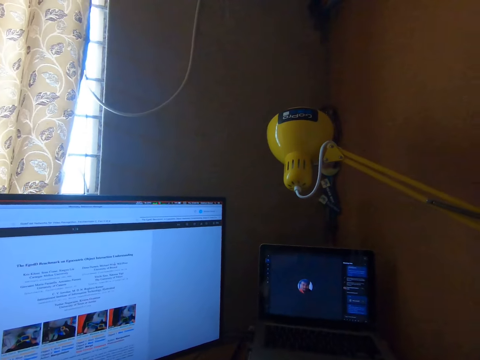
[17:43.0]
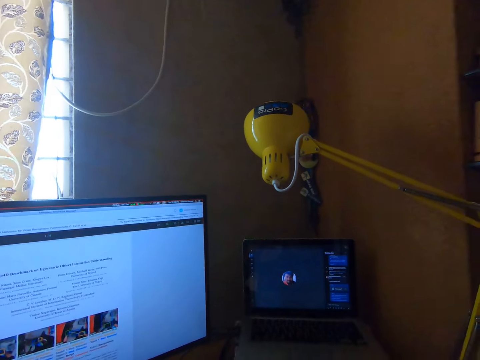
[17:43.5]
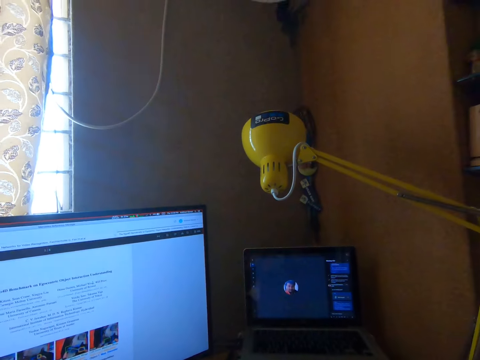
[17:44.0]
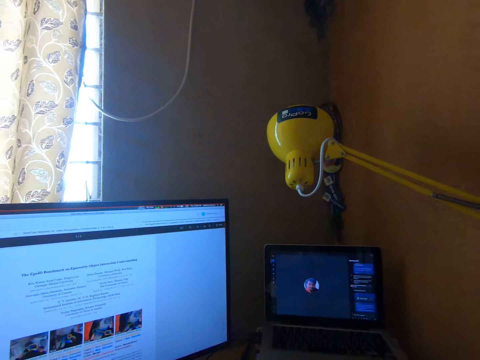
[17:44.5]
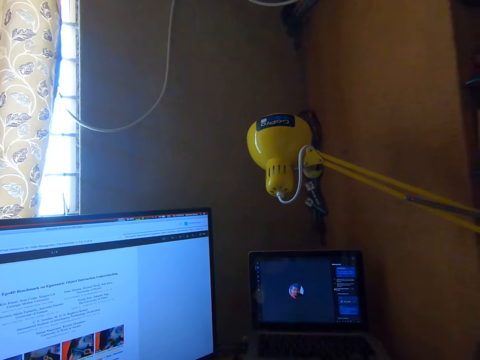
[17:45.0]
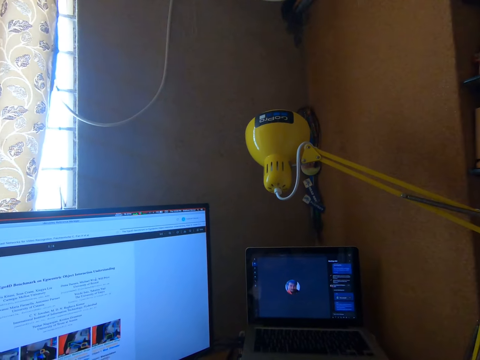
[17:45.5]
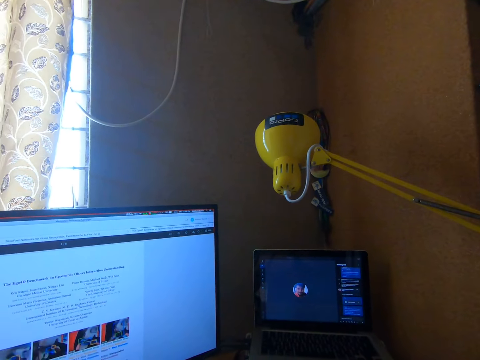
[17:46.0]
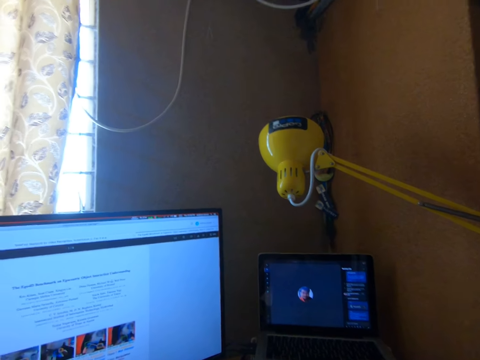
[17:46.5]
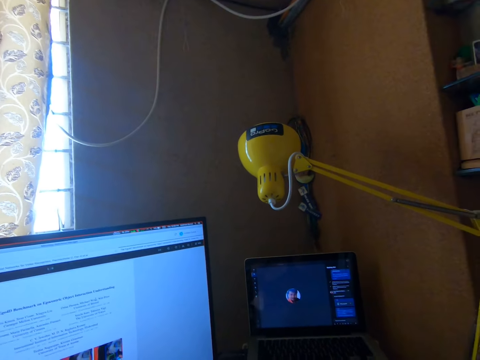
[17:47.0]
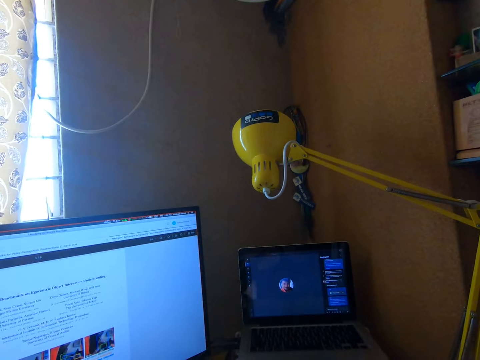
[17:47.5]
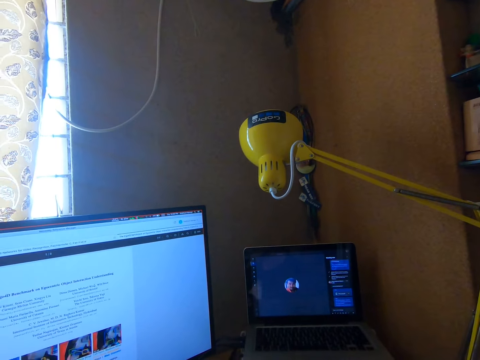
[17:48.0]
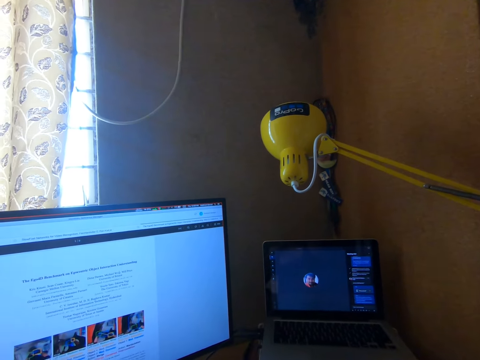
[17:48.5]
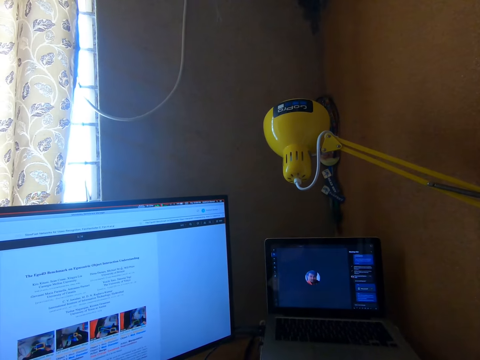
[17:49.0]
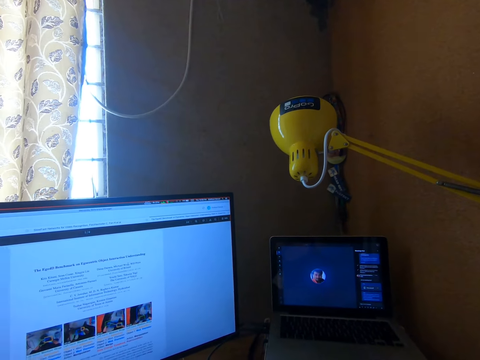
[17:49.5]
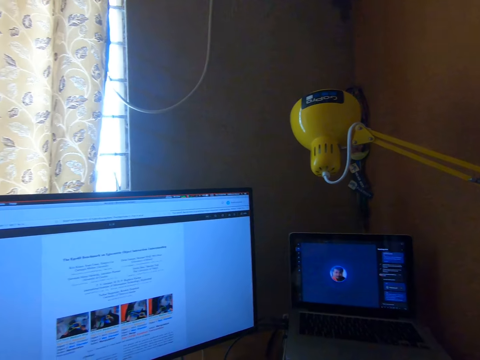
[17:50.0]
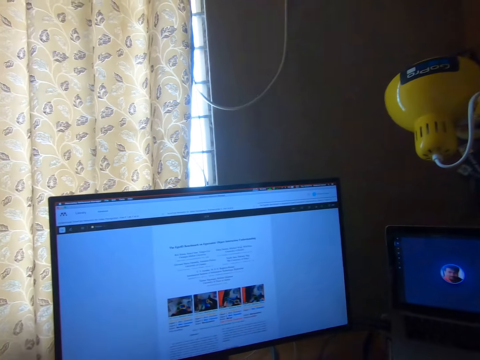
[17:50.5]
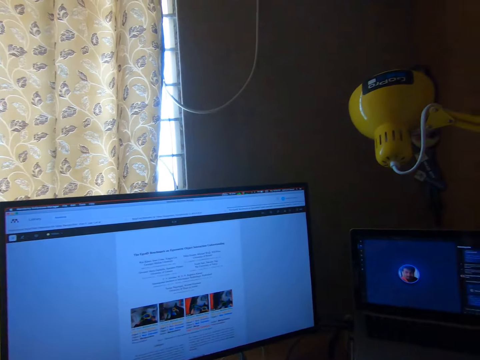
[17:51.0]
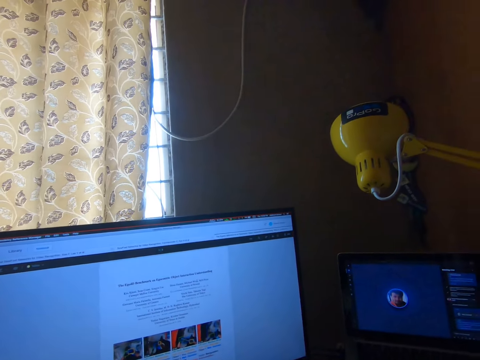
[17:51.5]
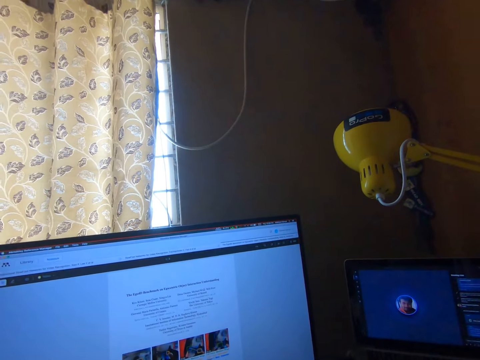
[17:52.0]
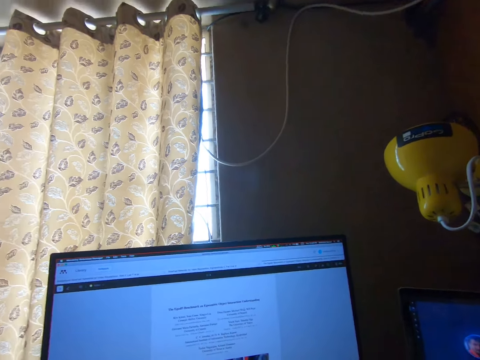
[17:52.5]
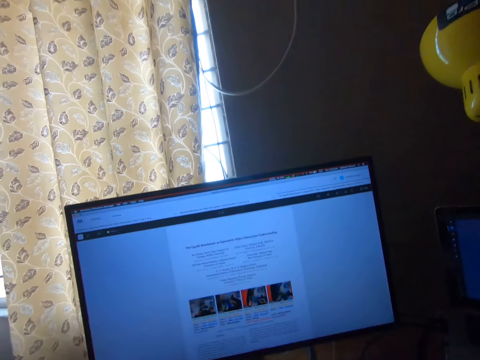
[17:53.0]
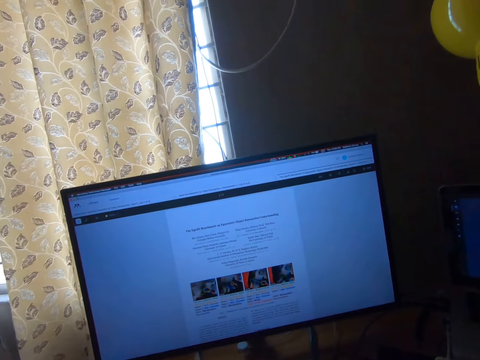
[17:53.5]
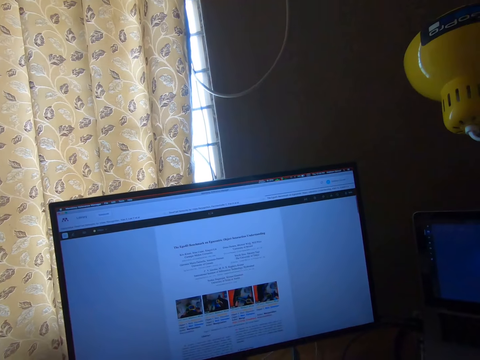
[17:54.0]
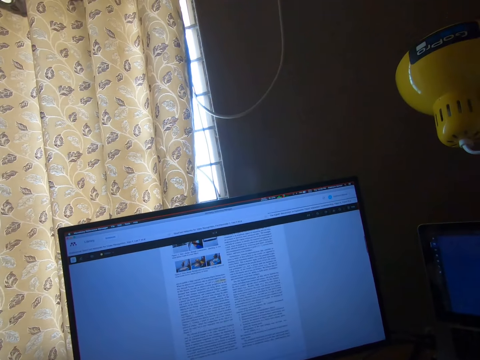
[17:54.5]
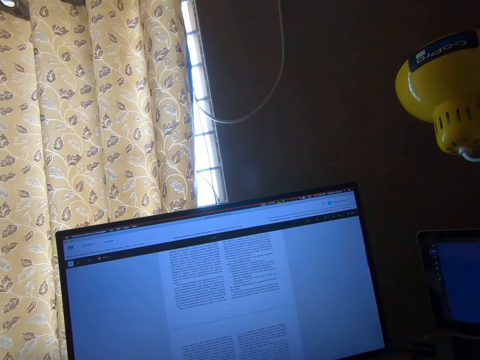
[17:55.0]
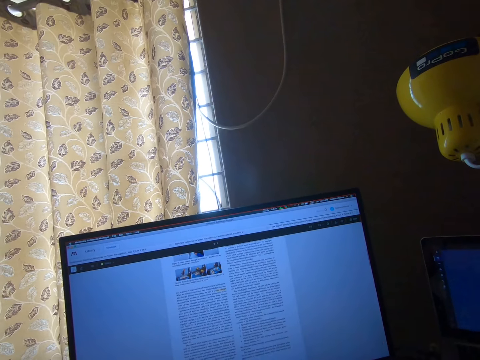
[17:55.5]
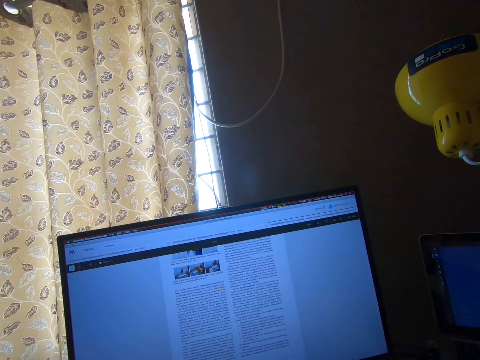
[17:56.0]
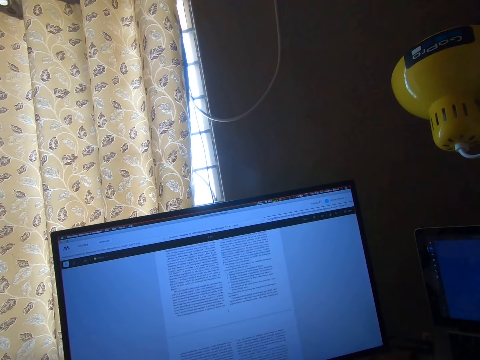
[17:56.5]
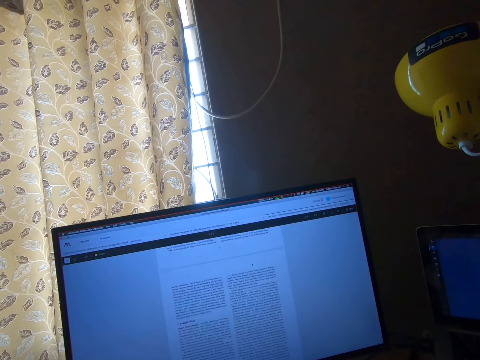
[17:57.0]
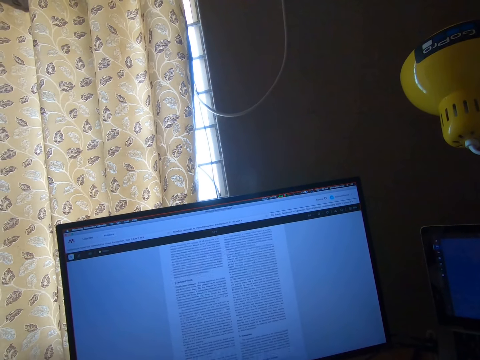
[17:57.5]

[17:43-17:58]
The camera wearer looks at the laptop. They look at a monitor.

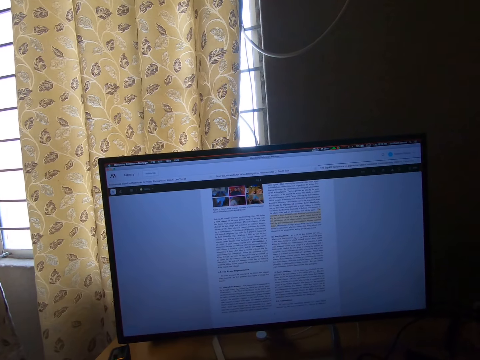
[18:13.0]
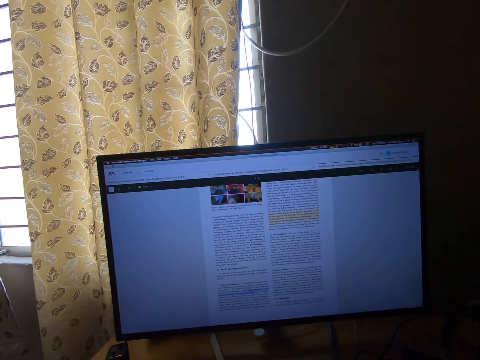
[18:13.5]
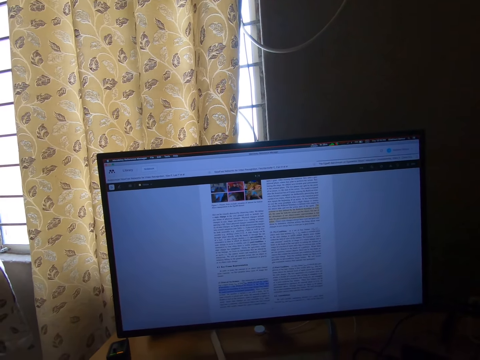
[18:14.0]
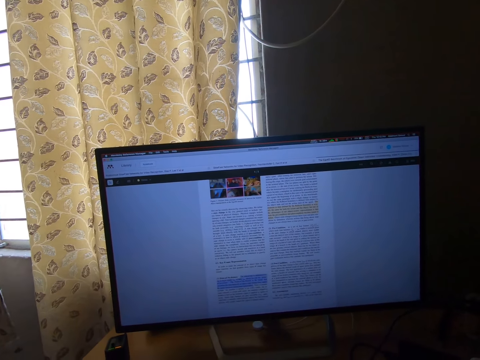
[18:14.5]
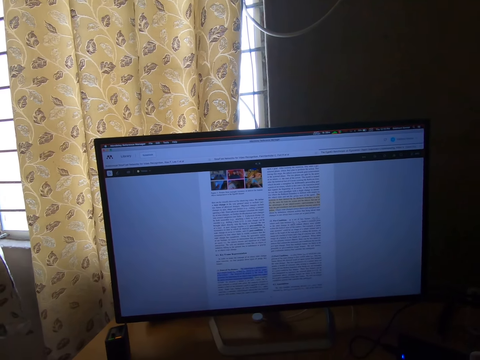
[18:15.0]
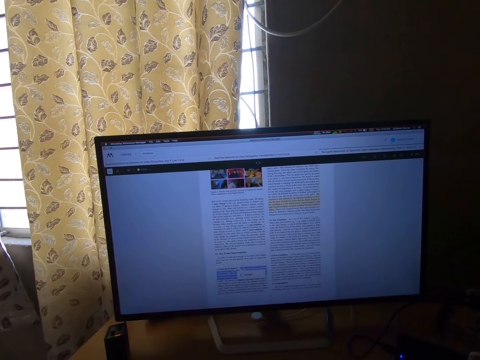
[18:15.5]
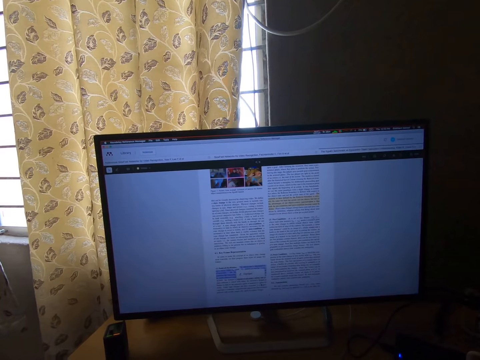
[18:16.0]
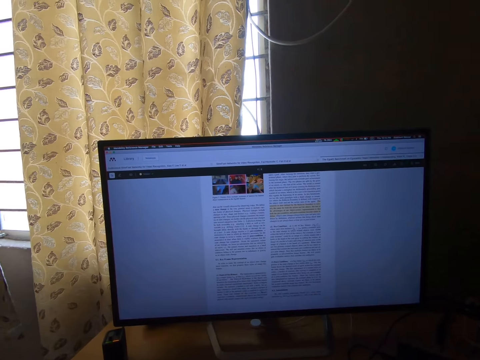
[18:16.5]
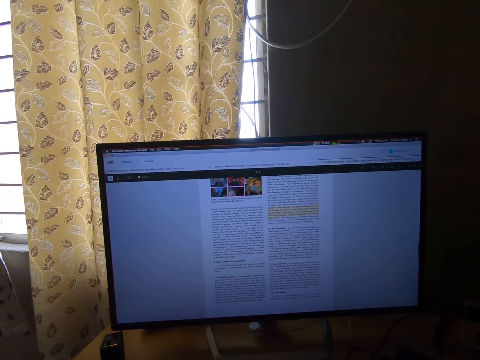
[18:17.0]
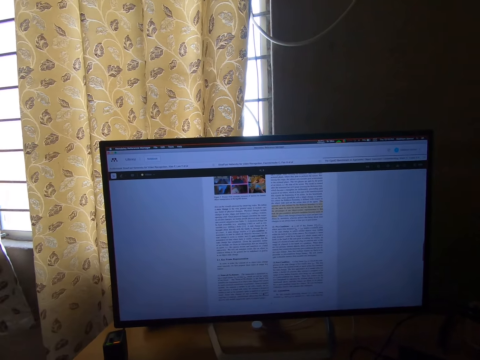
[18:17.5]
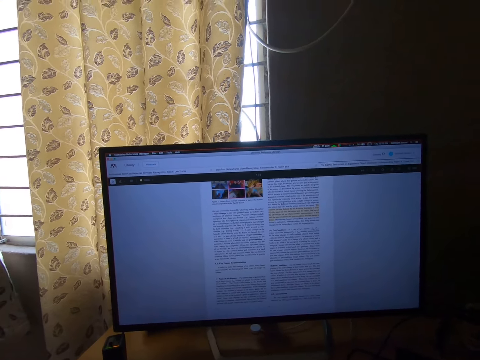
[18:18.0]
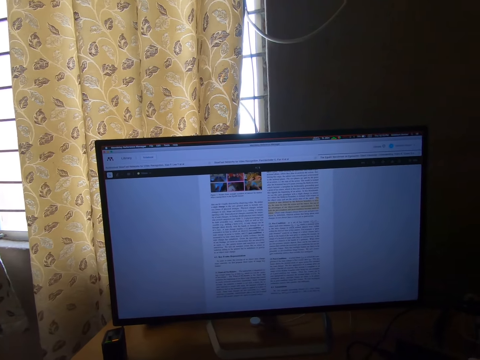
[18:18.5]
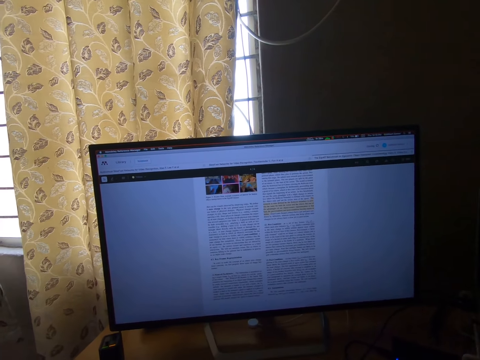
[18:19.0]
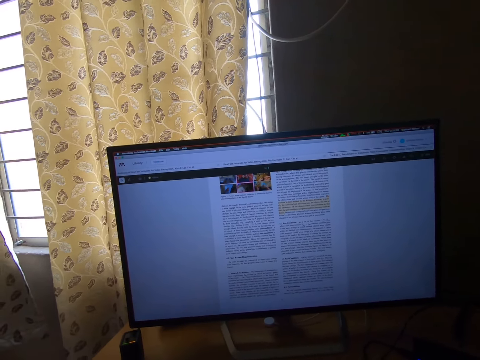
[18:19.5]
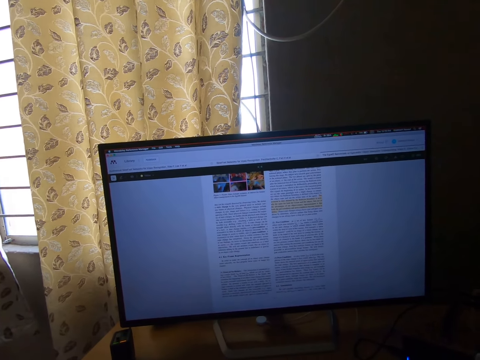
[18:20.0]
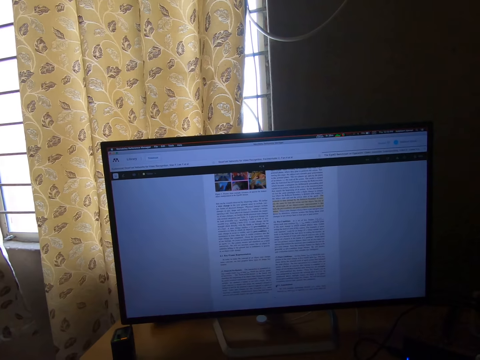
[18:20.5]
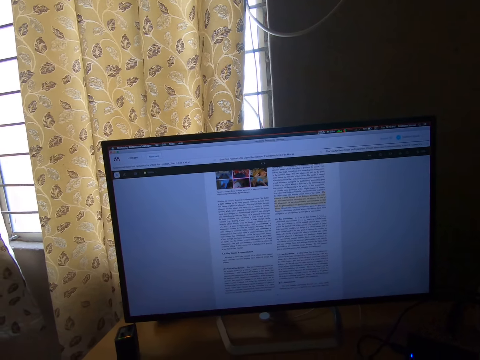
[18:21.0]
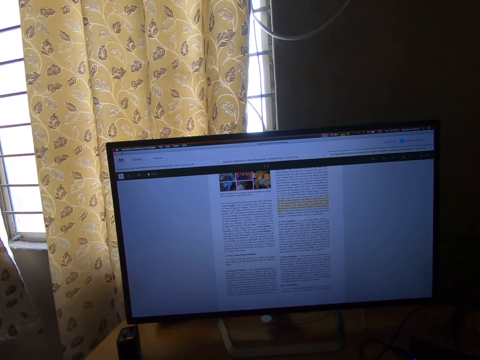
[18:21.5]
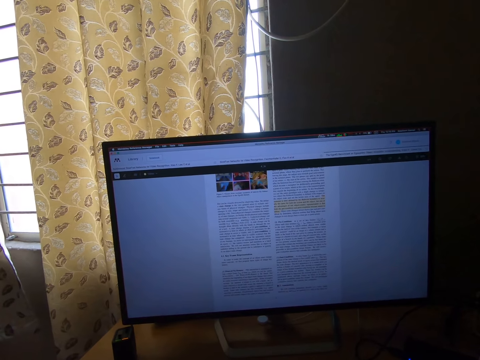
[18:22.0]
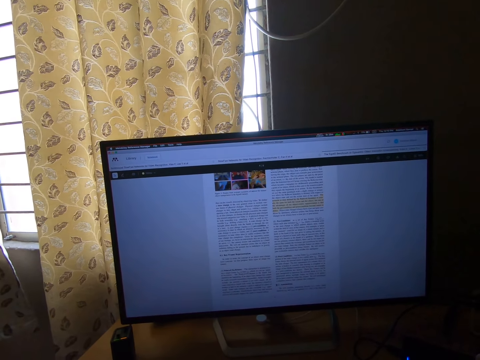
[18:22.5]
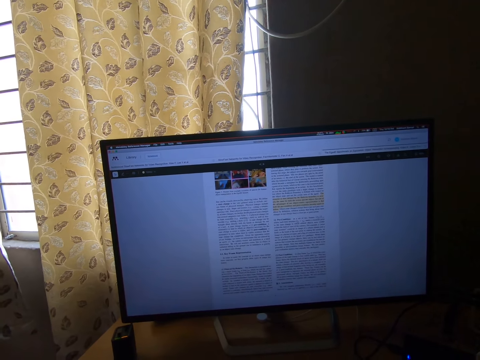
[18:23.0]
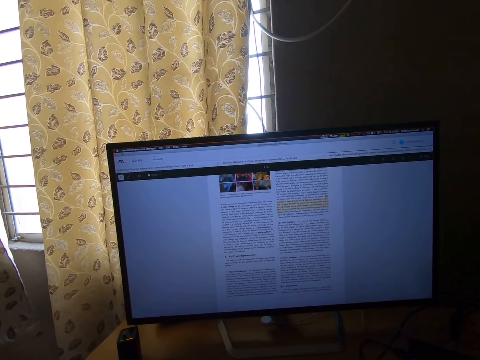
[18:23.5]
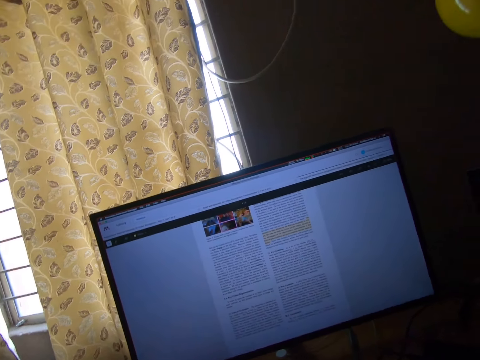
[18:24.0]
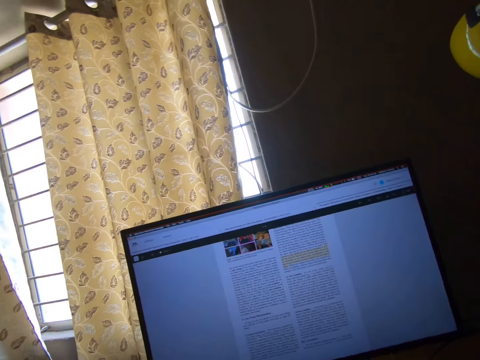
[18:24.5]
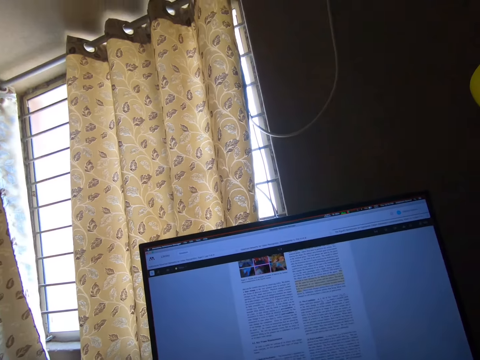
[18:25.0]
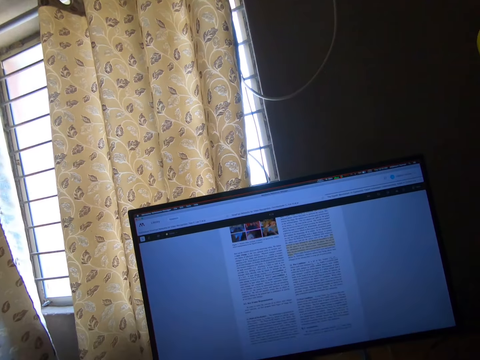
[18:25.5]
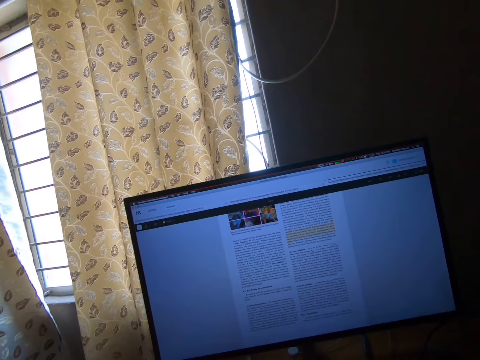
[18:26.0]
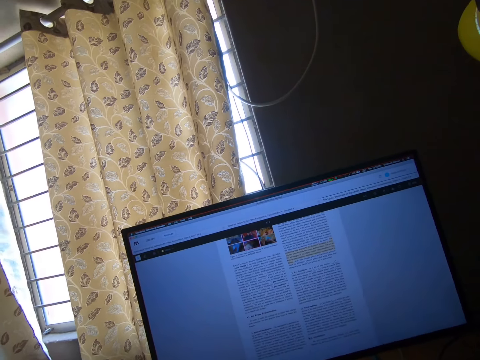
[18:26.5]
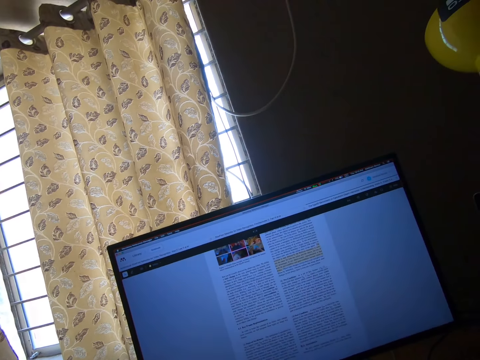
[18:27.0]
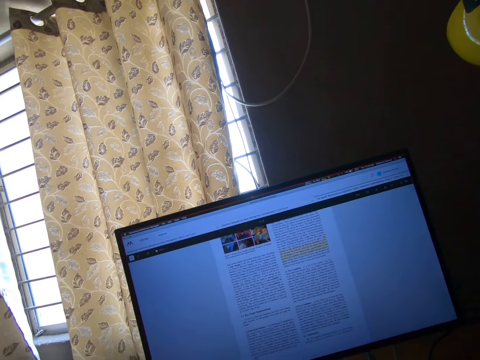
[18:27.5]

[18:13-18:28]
The camera wearer types words in the computer.
